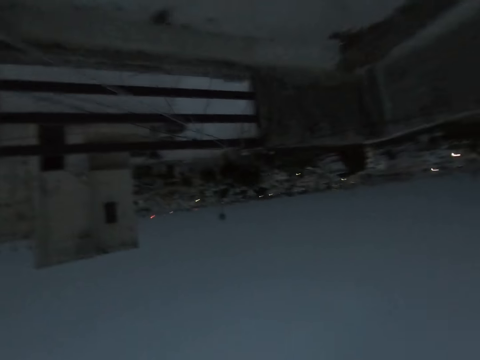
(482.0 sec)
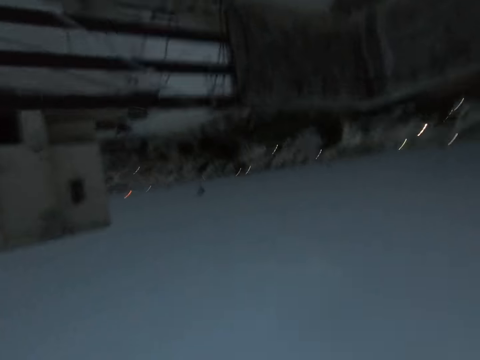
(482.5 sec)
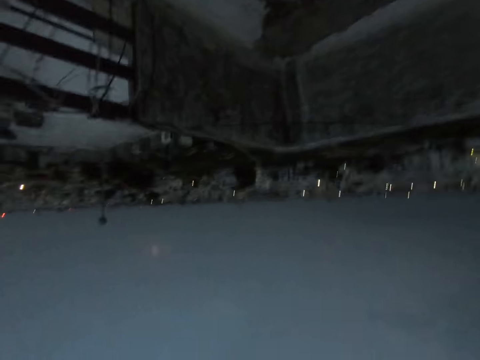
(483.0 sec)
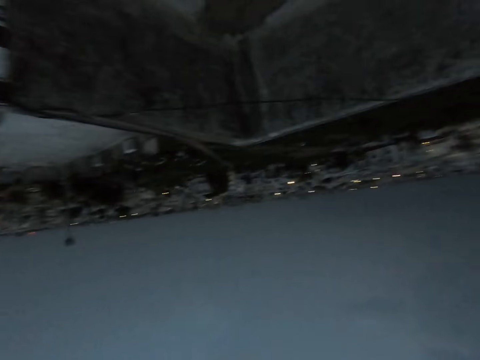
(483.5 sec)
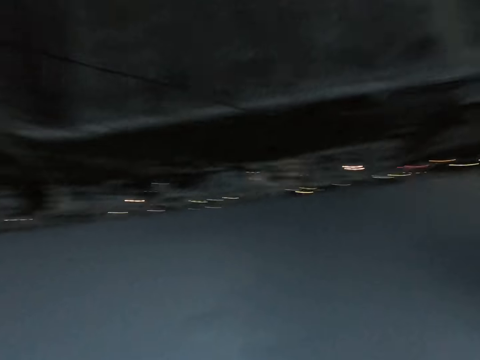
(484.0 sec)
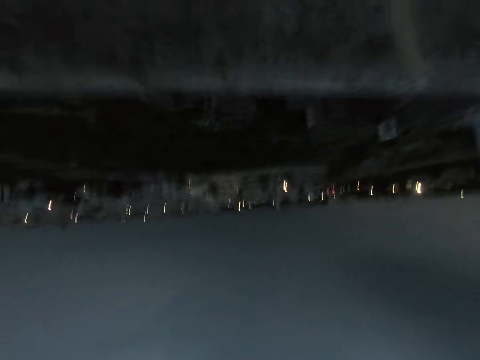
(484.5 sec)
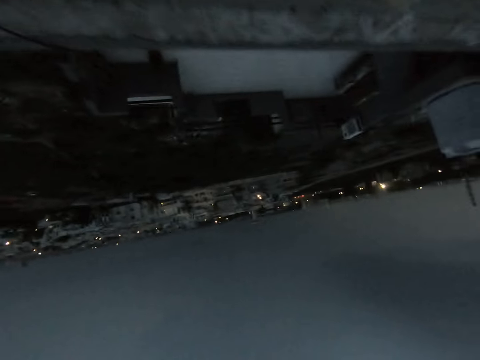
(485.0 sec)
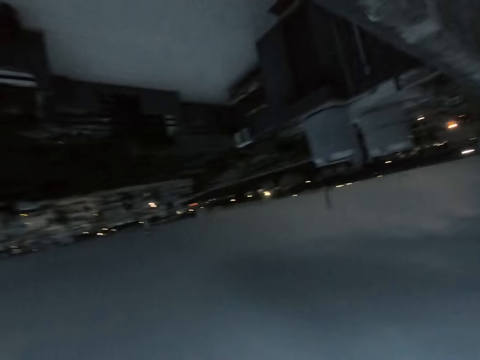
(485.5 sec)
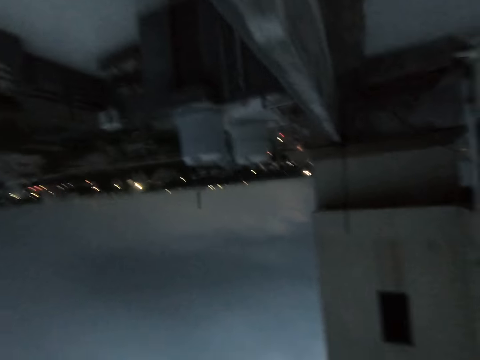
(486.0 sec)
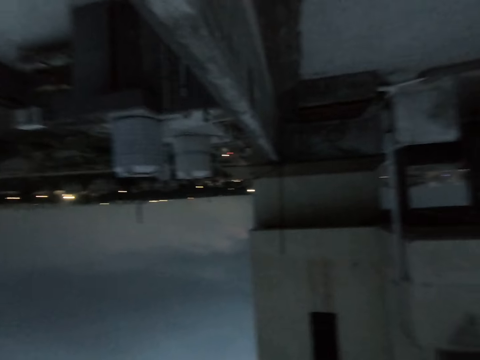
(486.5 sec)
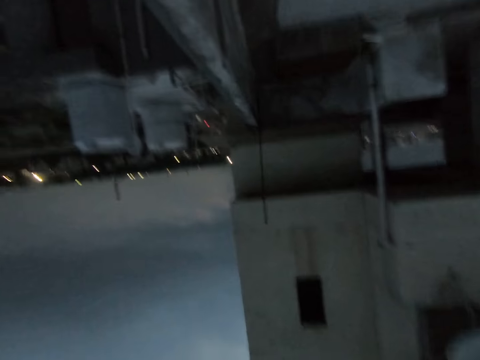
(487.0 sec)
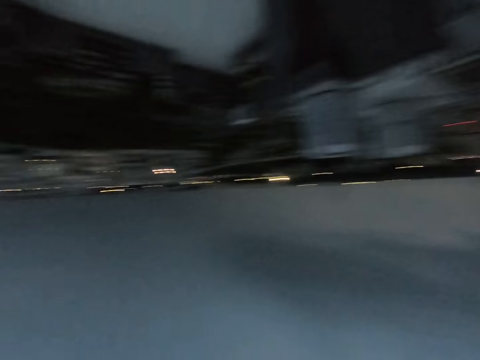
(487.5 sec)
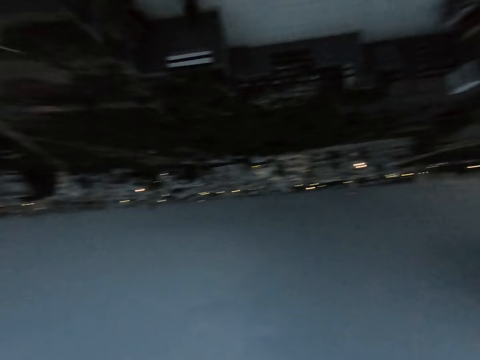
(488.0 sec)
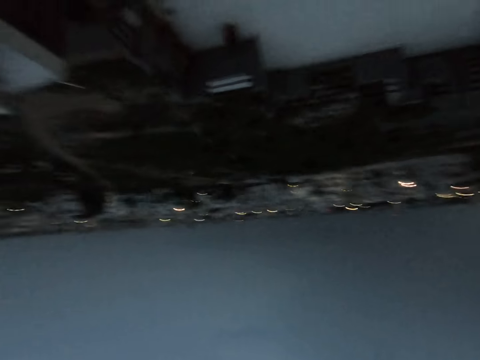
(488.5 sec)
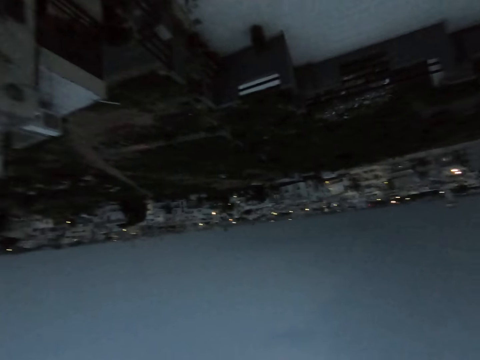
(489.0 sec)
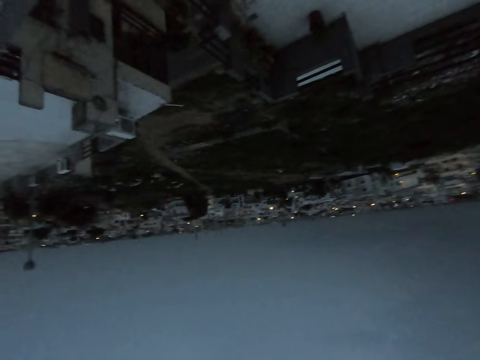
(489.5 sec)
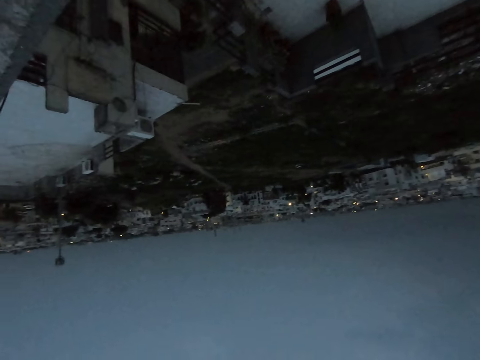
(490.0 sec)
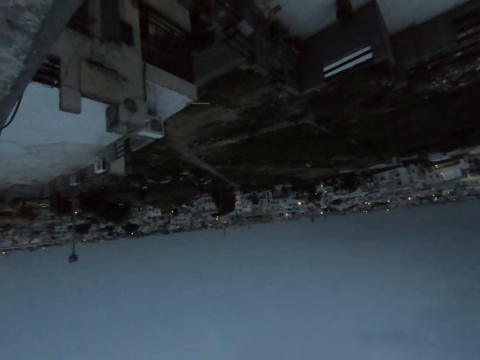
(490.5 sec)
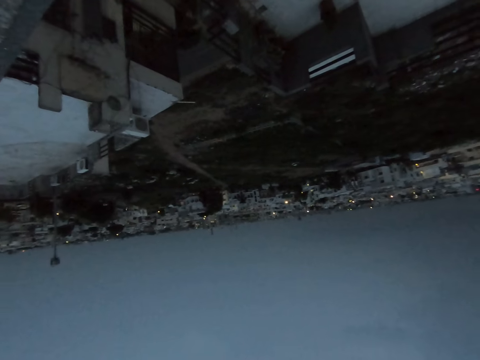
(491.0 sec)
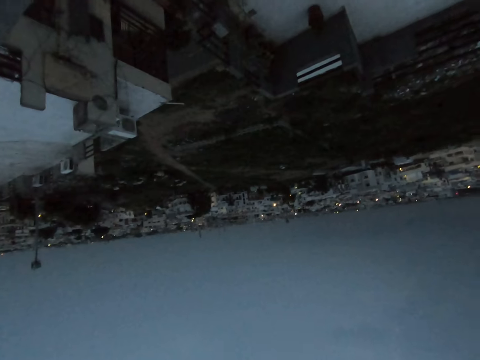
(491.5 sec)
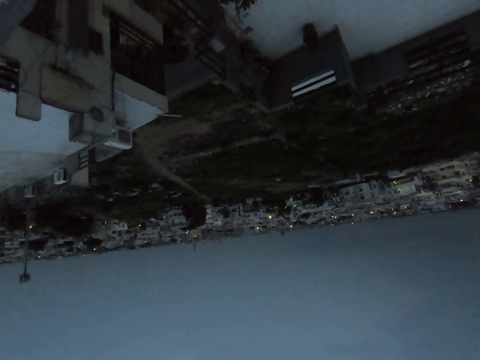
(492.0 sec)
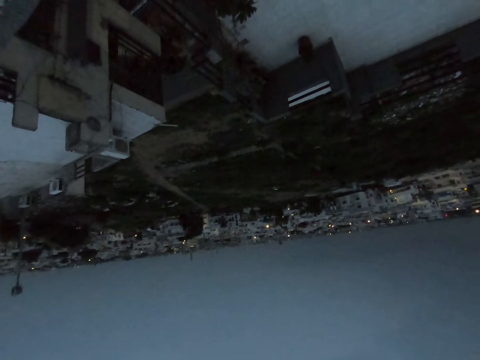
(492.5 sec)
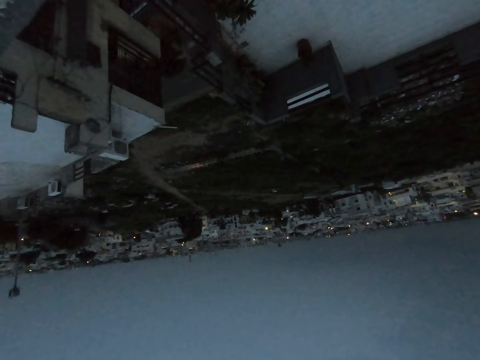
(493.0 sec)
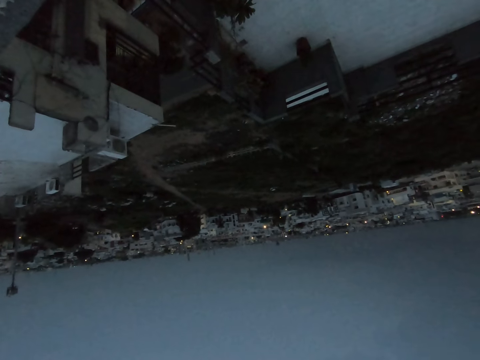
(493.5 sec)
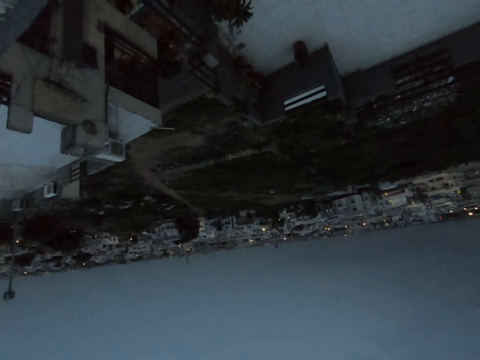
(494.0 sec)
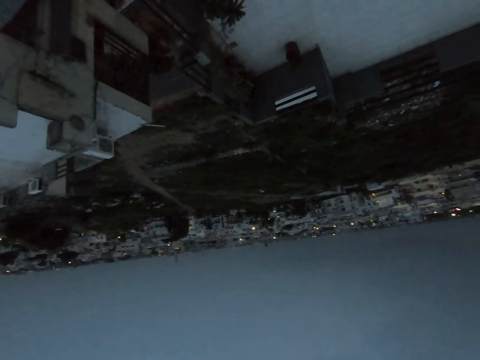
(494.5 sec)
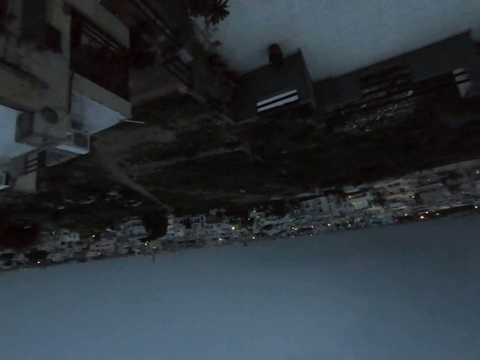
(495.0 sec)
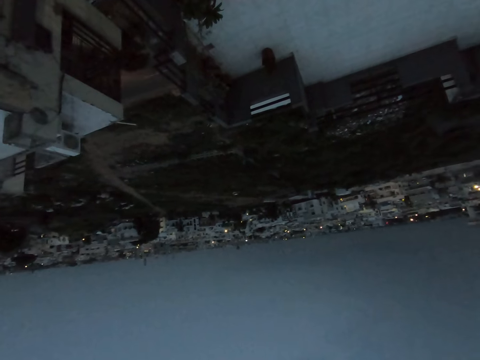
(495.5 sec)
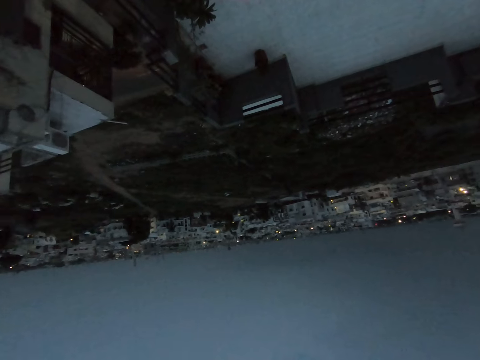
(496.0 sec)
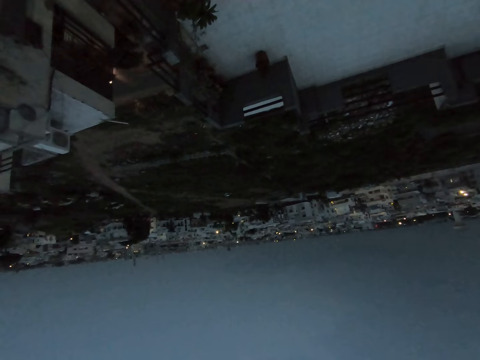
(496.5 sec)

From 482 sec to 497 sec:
The camera wearer looks at a building. They look around.

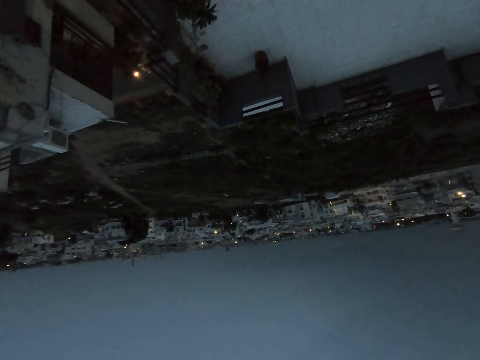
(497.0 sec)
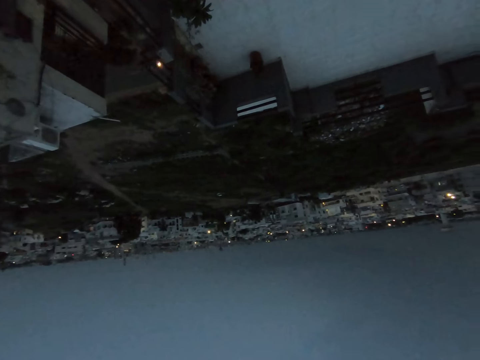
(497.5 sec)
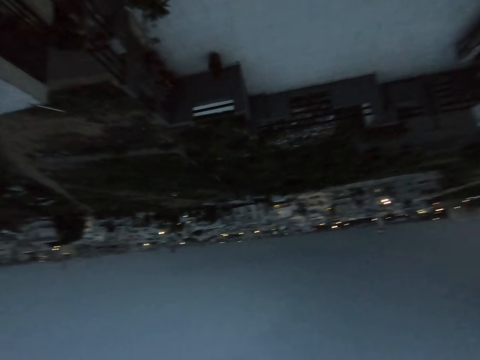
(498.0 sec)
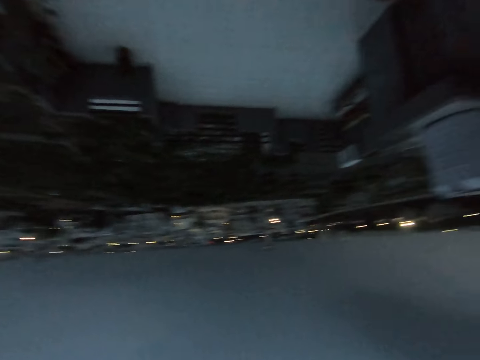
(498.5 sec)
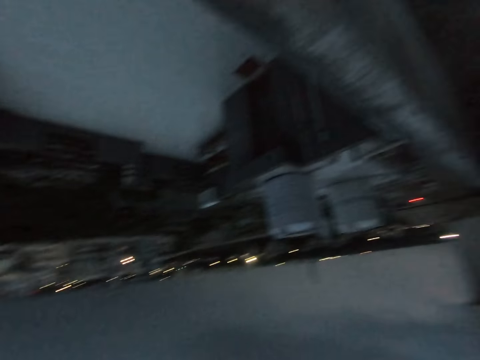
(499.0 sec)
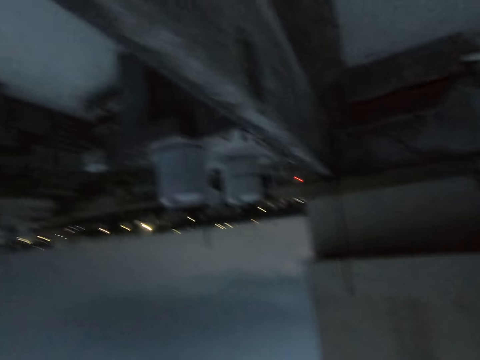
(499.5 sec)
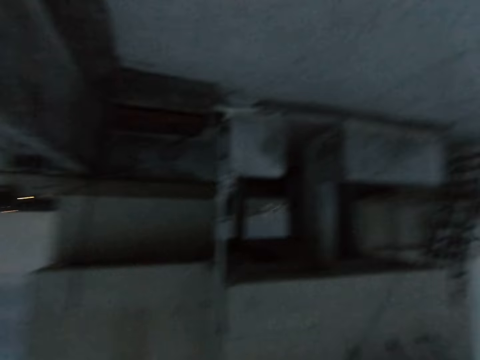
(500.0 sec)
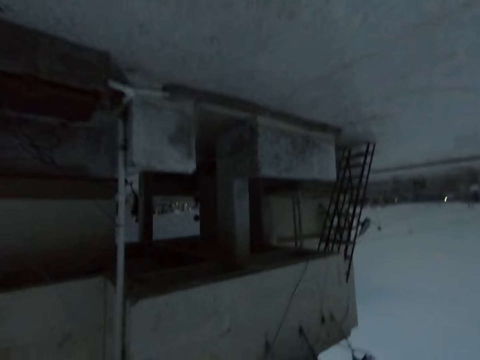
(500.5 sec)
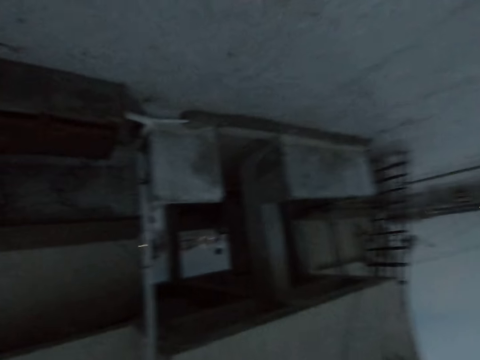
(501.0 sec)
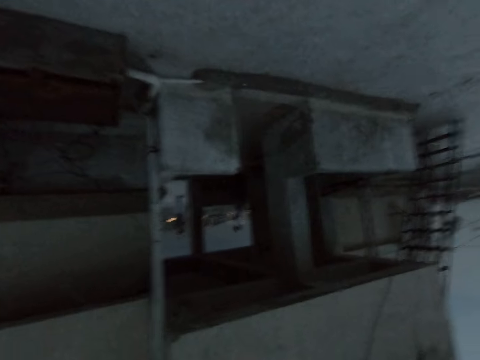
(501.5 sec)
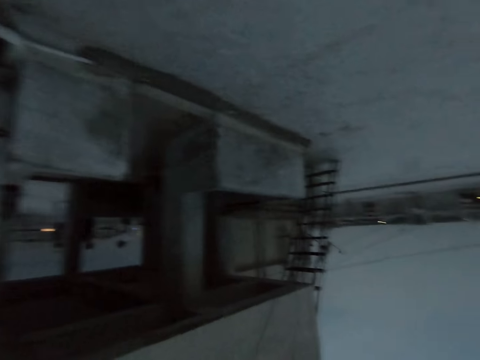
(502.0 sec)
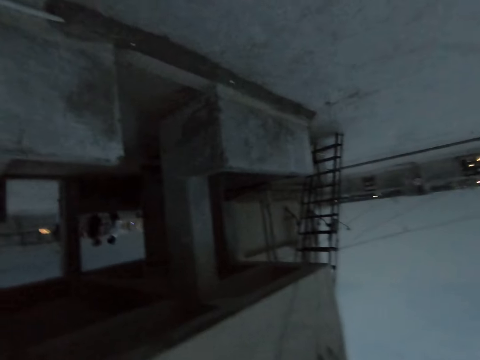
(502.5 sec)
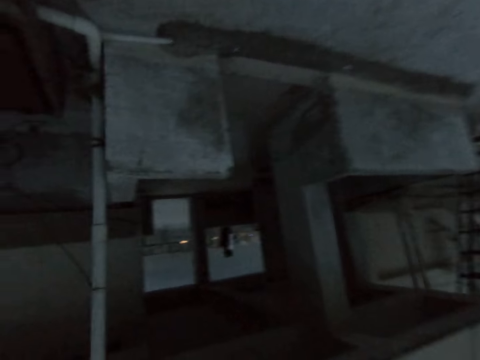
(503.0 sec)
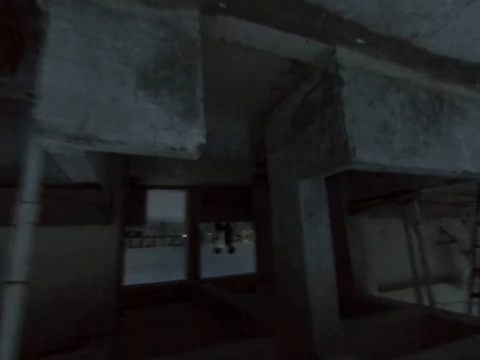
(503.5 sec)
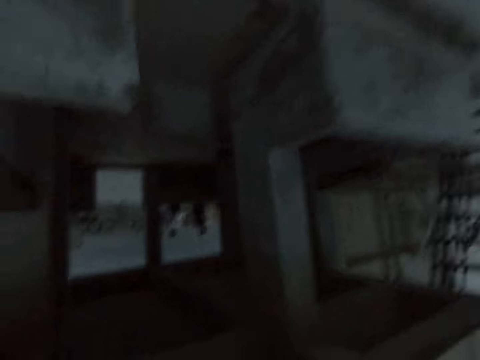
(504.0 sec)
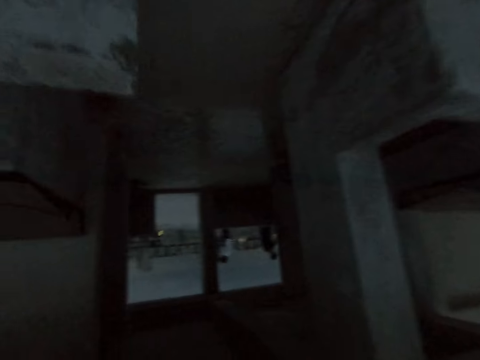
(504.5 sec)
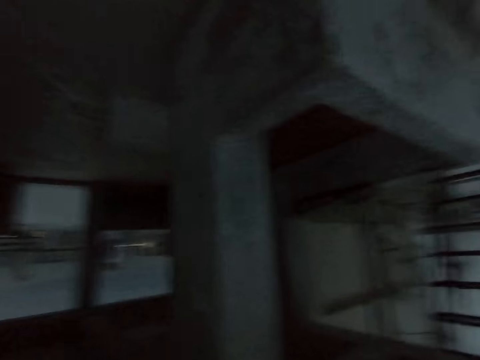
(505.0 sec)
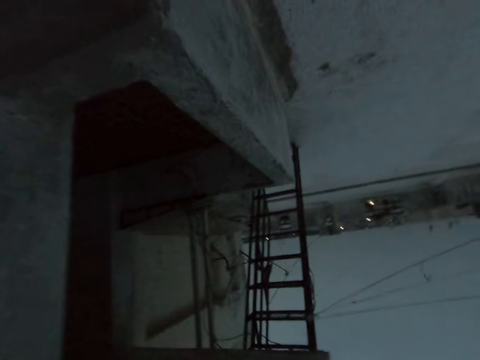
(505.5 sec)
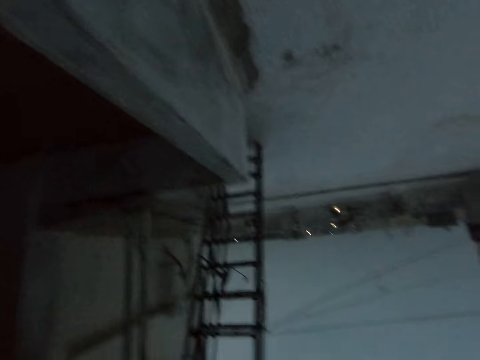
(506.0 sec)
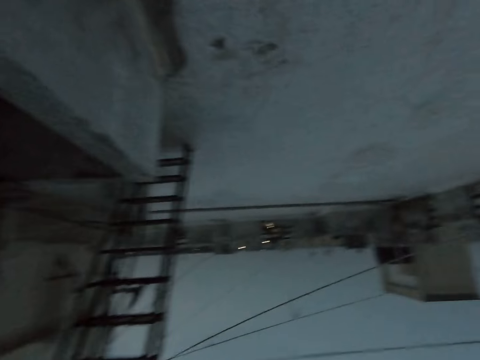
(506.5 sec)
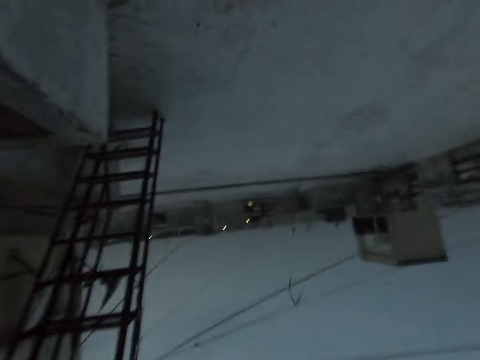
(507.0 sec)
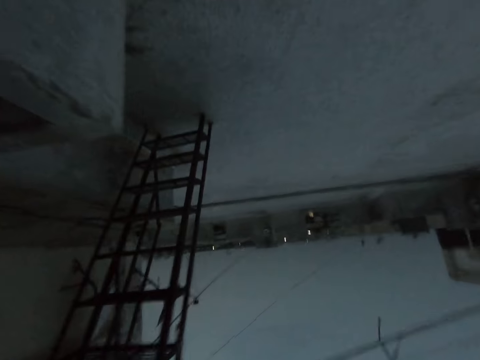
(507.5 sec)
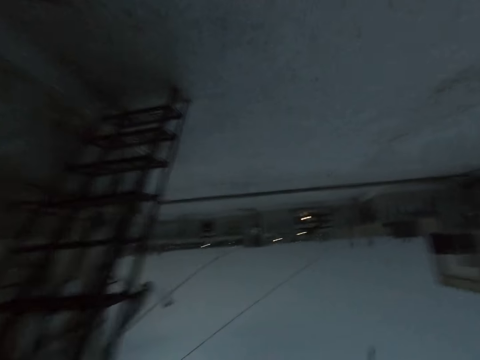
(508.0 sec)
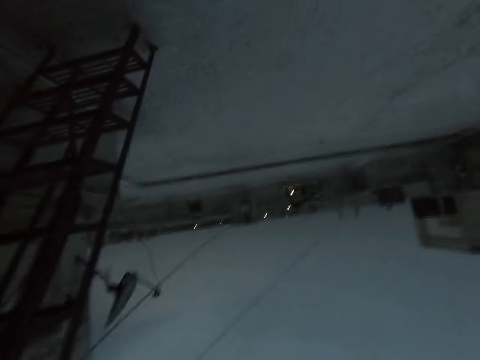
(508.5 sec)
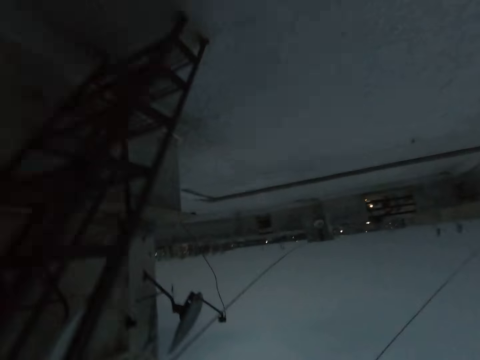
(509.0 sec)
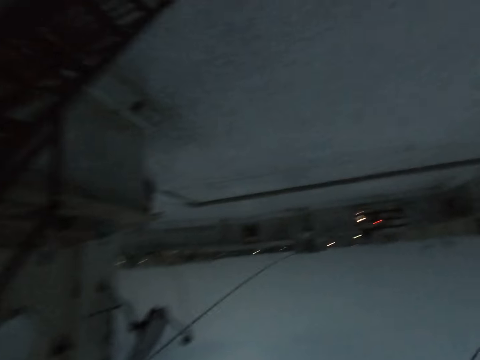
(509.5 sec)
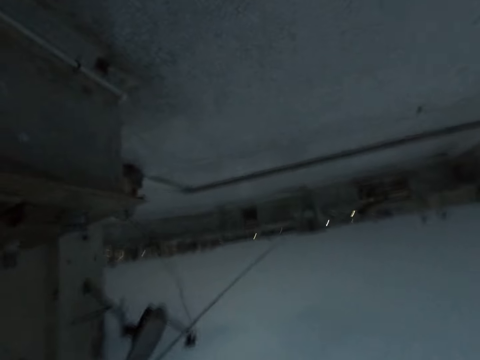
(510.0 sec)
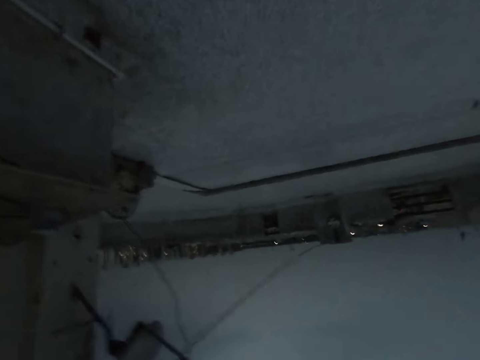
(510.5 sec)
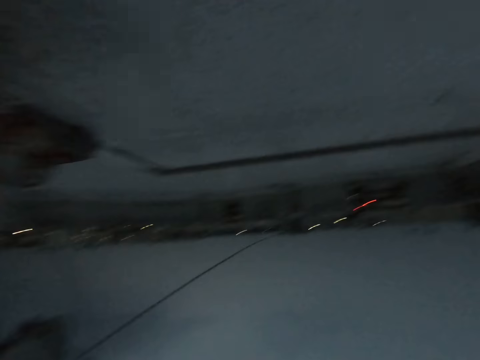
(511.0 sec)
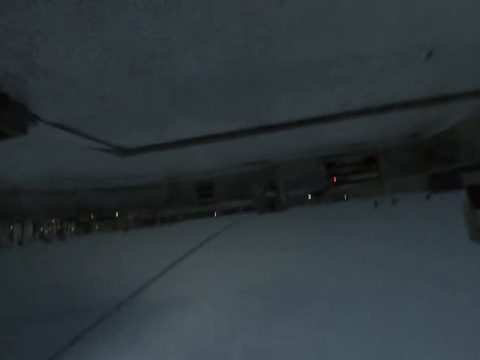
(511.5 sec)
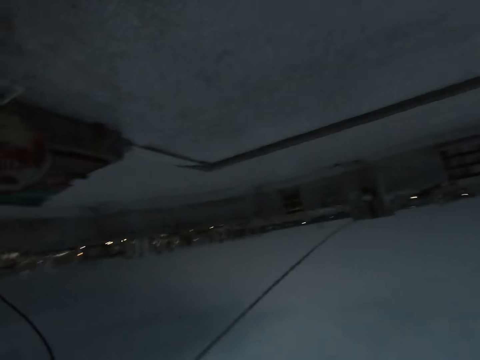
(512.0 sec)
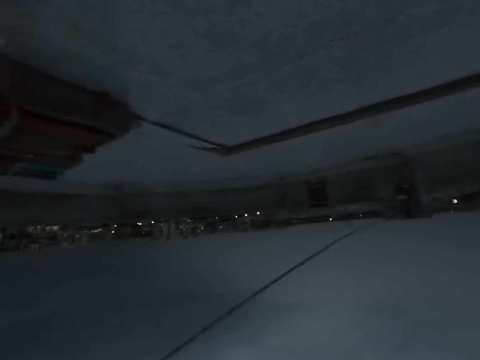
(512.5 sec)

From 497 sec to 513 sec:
The camera wearer walks outside.
